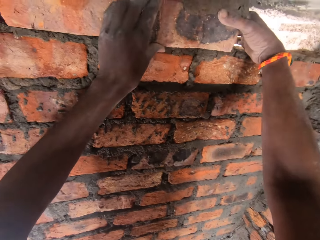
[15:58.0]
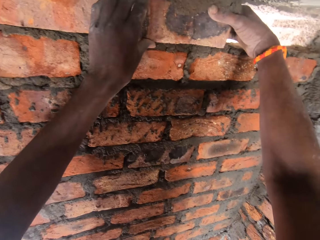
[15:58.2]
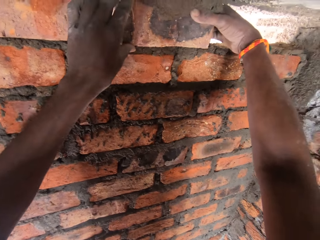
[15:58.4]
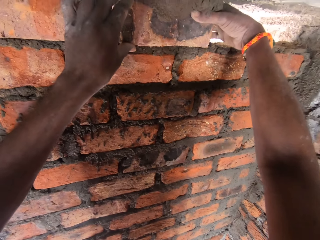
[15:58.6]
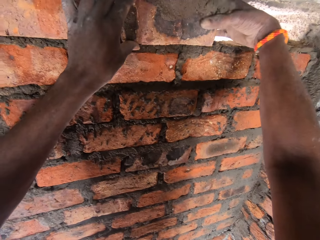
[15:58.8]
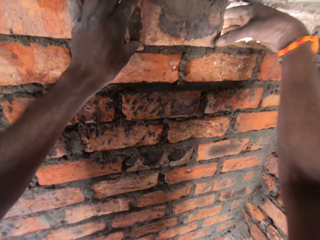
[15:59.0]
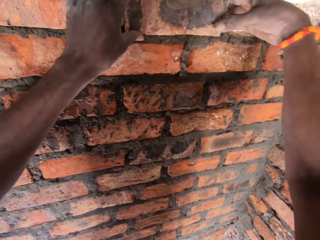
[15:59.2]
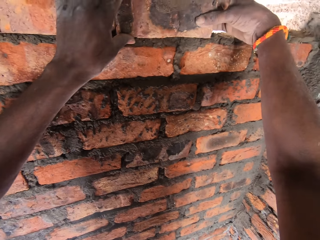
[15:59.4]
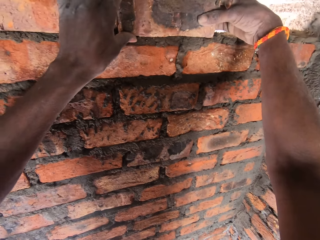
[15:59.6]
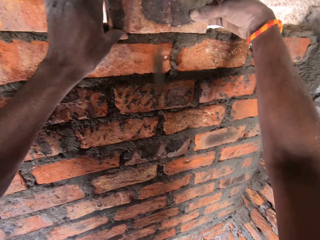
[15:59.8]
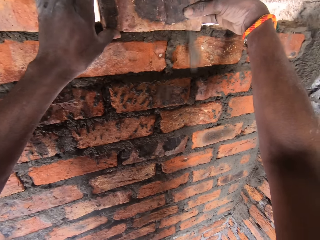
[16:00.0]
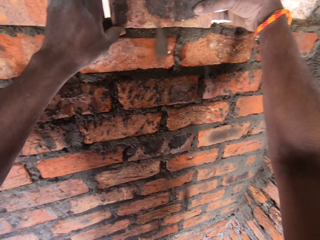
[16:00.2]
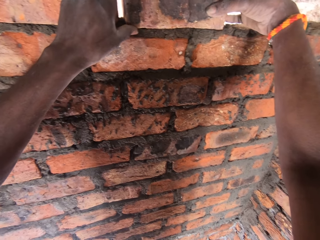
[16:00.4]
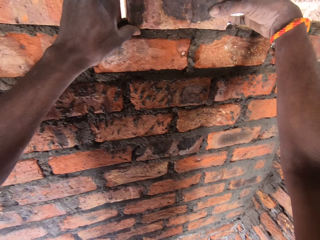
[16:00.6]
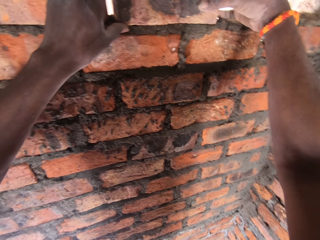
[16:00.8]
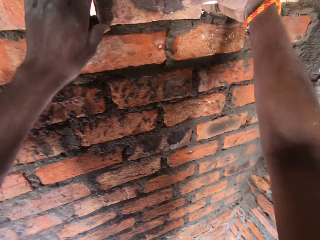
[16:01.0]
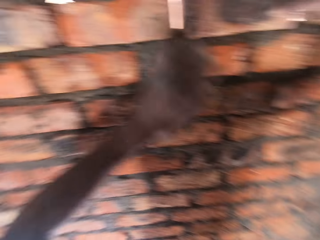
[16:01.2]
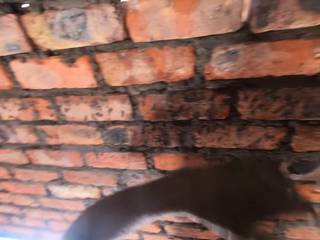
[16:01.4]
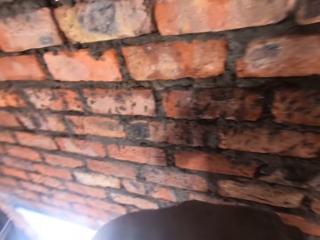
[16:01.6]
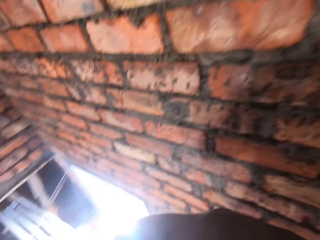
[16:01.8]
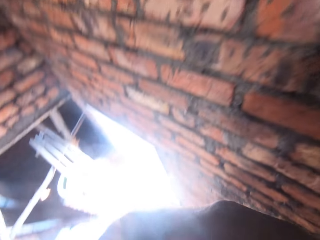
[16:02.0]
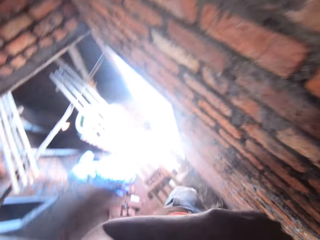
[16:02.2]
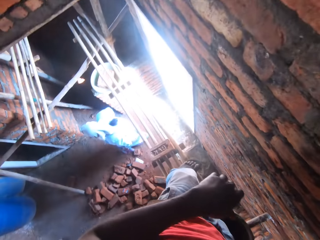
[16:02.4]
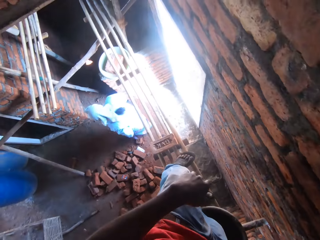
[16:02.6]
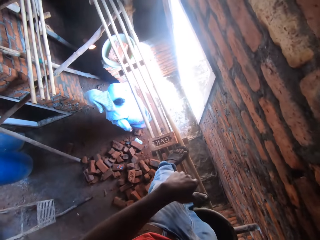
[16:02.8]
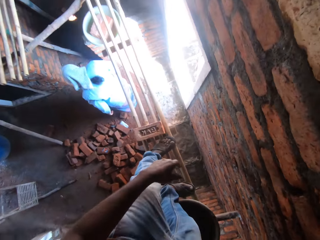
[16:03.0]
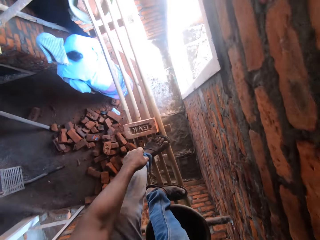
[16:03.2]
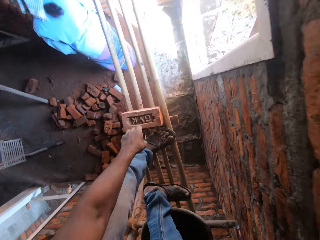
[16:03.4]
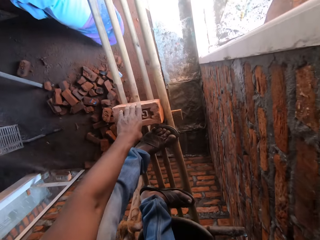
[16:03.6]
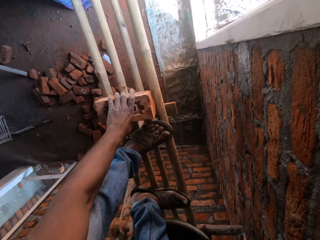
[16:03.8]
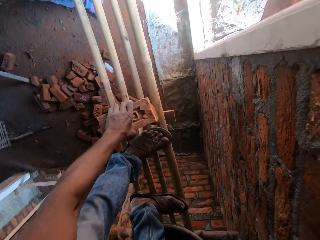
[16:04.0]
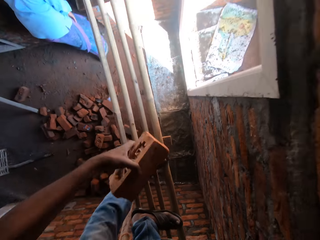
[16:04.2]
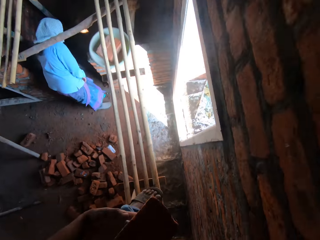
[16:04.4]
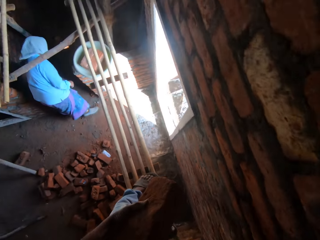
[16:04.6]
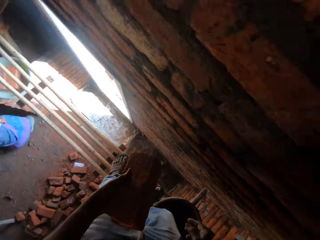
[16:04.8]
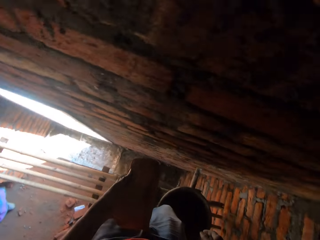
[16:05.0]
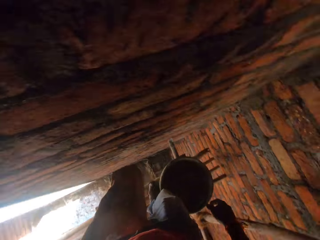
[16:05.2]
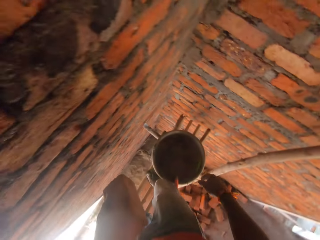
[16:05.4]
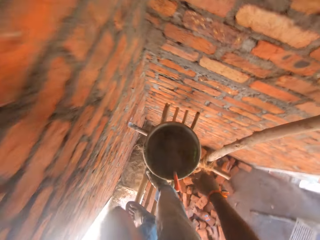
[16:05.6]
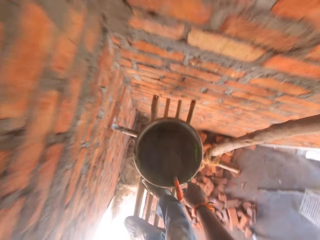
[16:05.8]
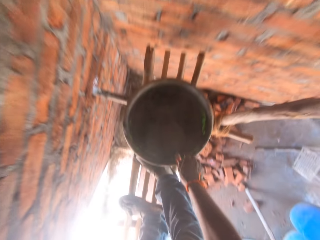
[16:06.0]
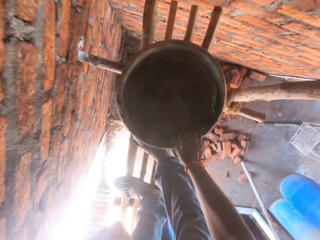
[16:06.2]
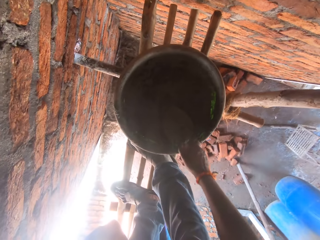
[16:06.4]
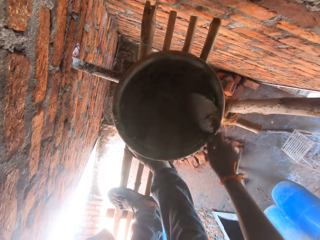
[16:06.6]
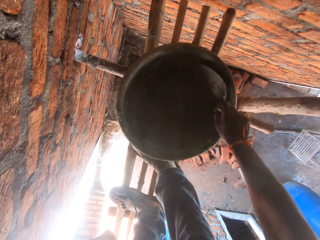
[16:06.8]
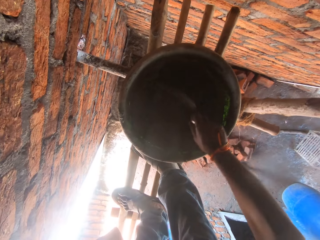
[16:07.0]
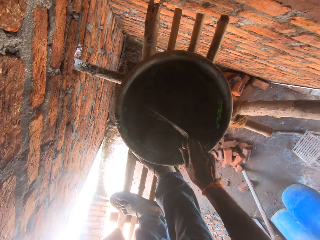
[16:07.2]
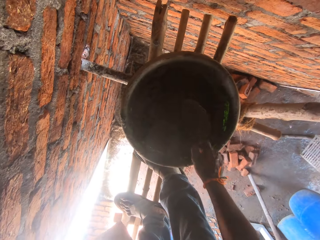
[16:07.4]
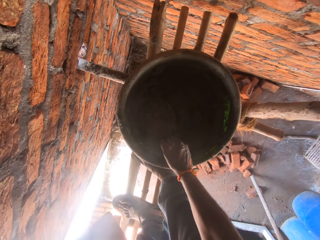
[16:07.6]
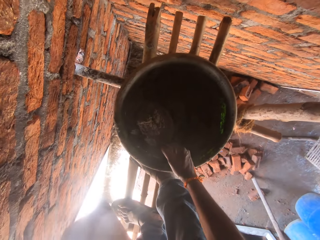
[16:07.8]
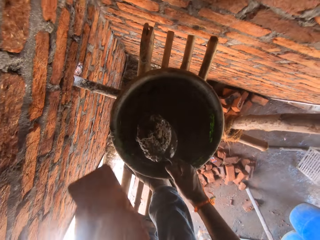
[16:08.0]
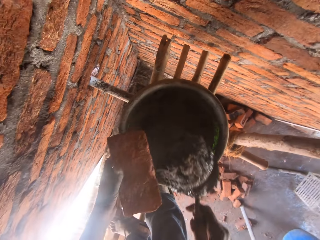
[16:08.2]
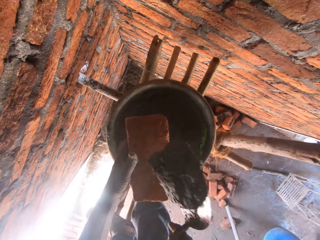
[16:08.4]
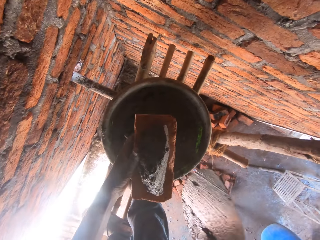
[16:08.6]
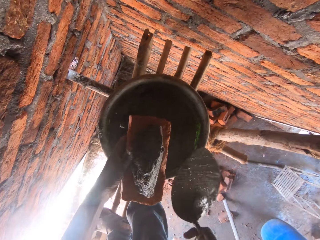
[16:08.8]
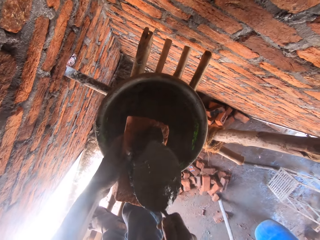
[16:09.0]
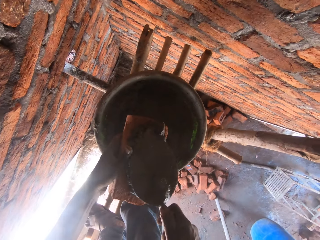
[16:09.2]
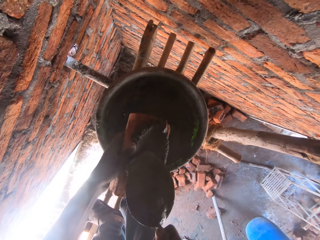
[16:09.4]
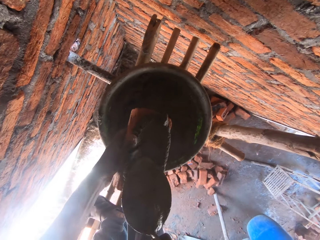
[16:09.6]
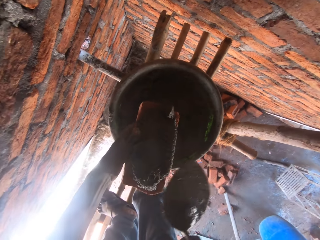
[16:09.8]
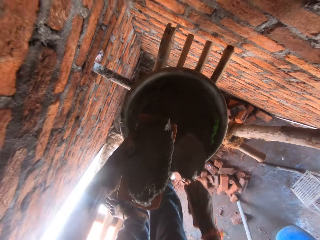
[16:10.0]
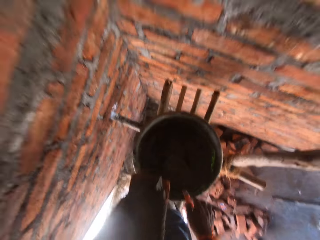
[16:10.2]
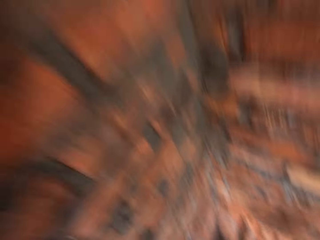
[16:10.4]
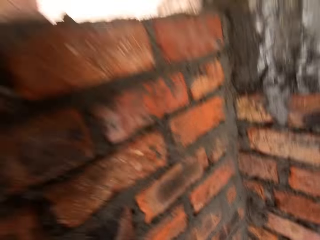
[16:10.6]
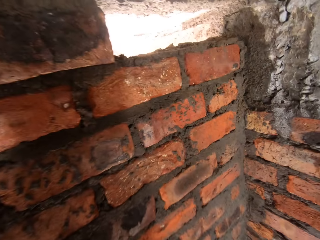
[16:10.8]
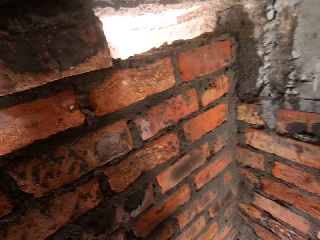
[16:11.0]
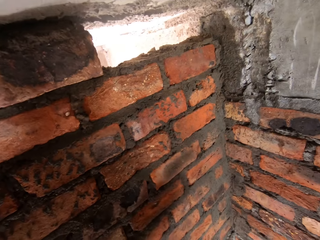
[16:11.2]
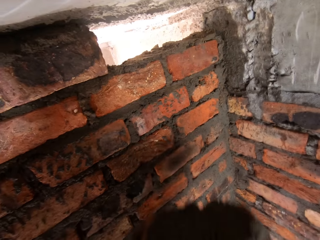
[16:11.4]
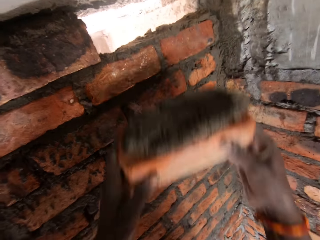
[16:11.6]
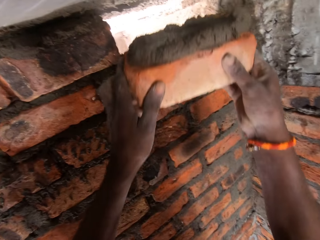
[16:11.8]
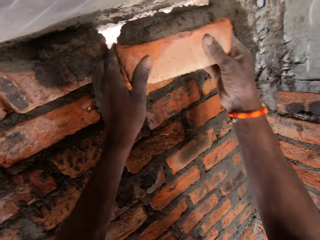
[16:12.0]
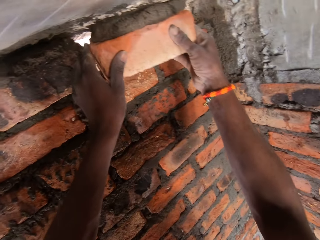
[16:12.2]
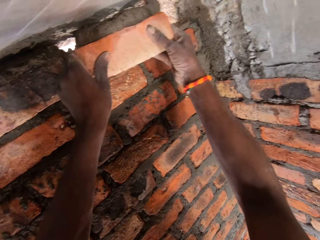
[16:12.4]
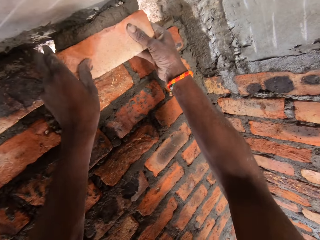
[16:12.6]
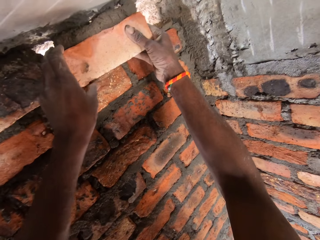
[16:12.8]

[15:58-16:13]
The camera wearer moves a brick. A woman converses with the camera wearer. The camera wearer looks left. The woman converses with the camera wearer. The camera wearer picks up the brick. They look right. They pick up the brick trowel. They scoop concrete with the brick trowel. They pour concrete on the brick. They spread concrete on the brick with the brick trowel. They drop the brick trowel in the bowl of concrete. They look right.

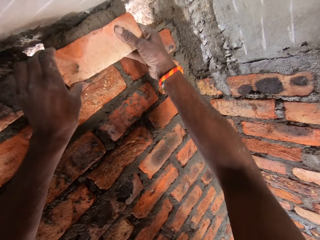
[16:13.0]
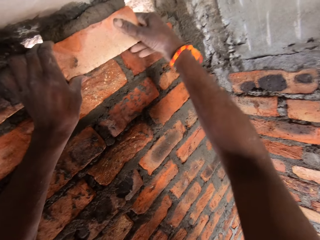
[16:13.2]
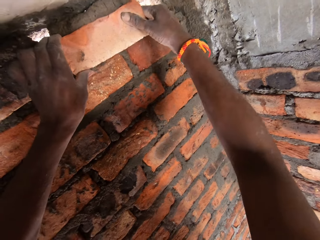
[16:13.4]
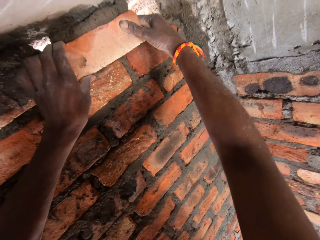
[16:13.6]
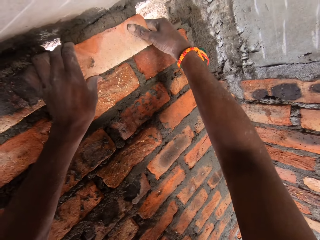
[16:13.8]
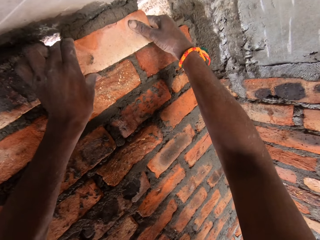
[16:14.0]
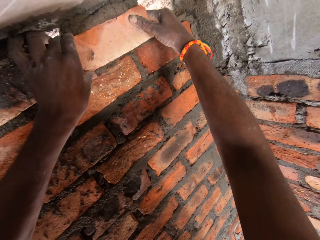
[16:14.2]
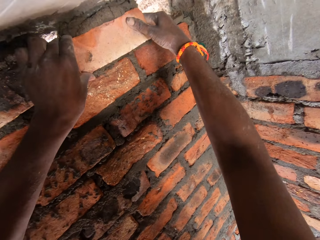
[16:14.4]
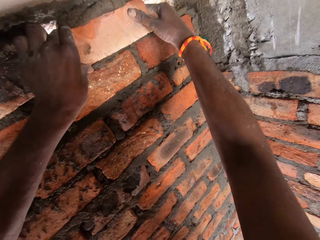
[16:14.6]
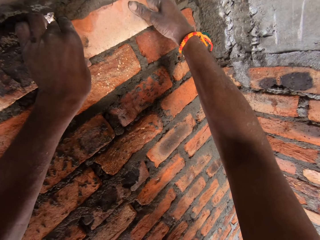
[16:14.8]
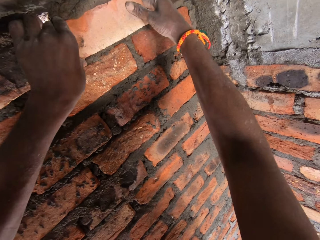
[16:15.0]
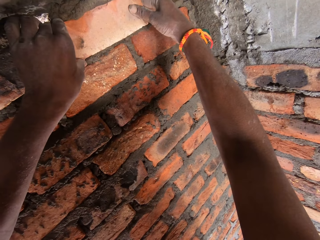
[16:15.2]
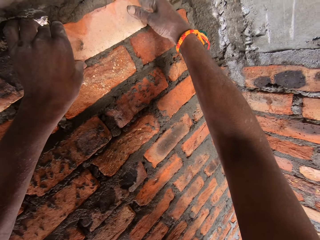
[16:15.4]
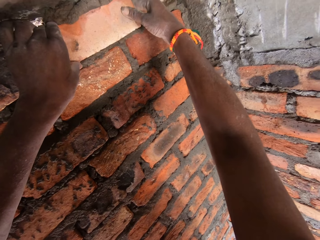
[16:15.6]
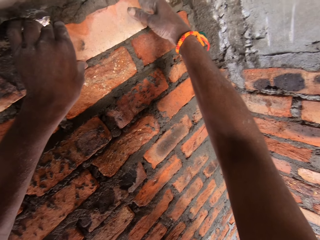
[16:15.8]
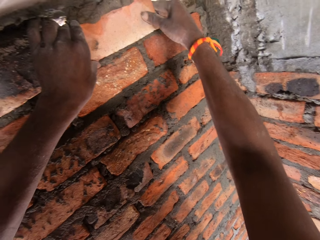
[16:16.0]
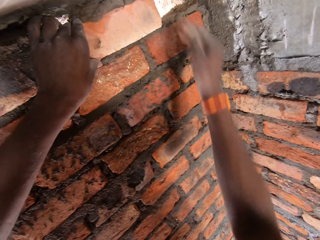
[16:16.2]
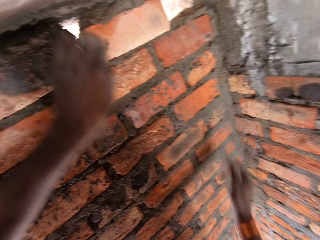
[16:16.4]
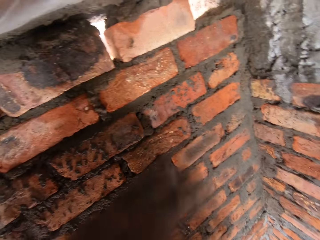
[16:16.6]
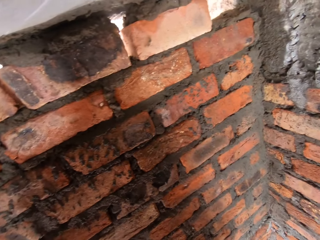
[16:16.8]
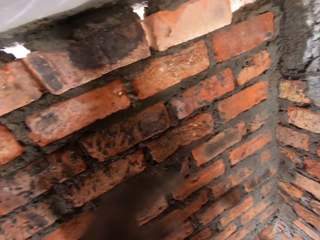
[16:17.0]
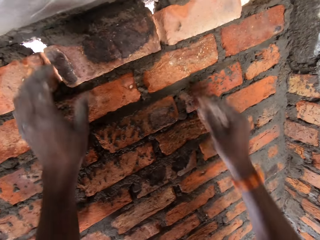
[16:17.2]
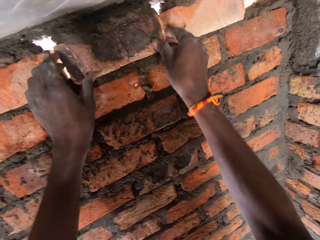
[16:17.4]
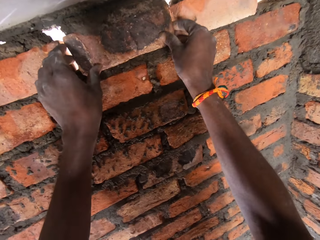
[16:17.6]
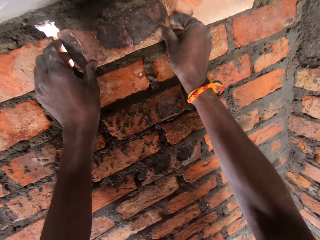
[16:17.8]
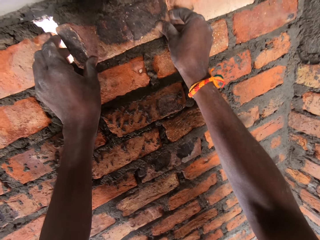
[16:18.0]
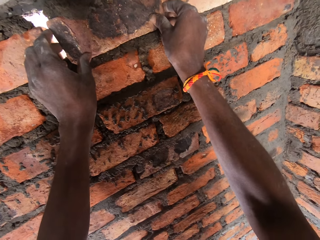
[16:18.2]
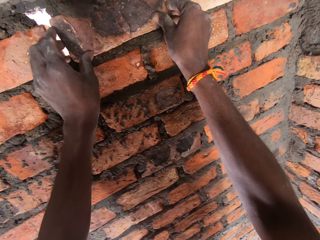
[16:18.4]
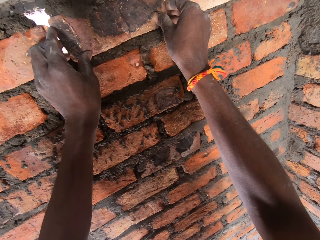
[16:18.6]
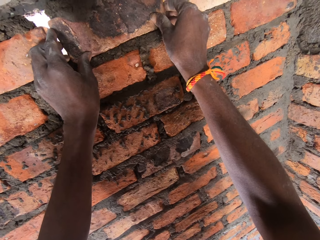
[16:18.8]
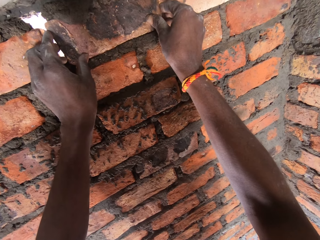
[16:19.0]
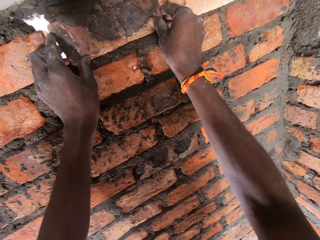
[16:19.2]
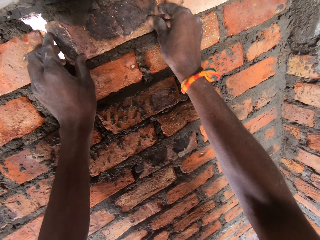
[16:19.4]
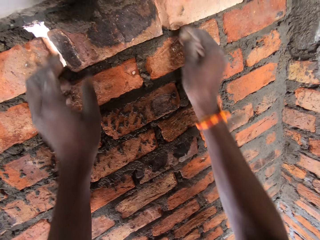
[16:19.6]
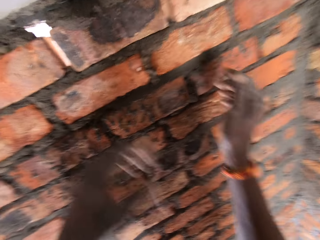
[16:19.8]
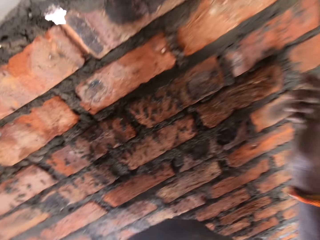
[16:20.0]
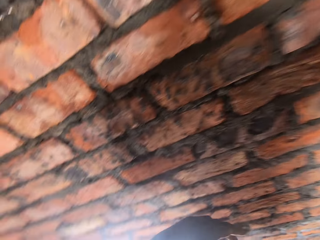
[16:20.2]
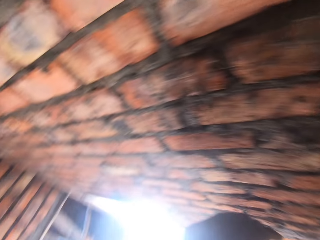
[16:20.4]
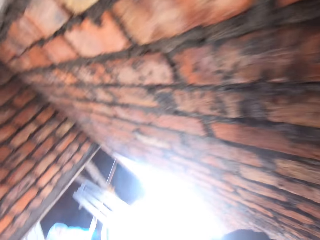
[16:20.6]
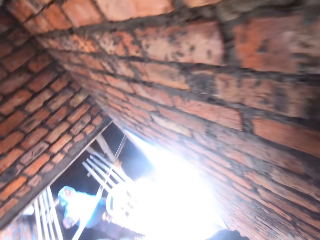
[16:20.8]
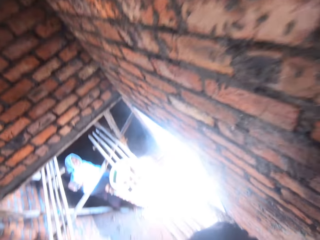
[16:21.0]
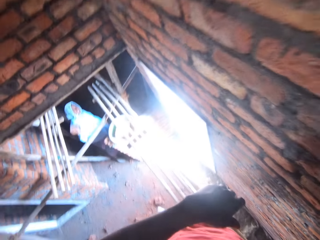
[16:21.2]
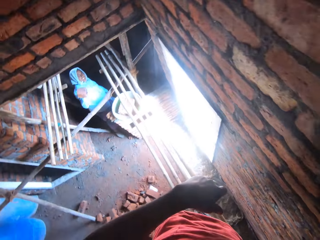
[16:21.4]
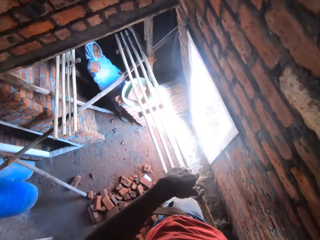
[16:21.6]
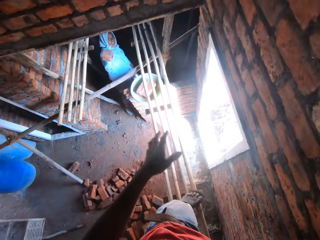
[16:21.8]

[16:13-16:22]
The camera wearer places the brick on the brick wall. They adjust the brick on the brick wall. They look left.
